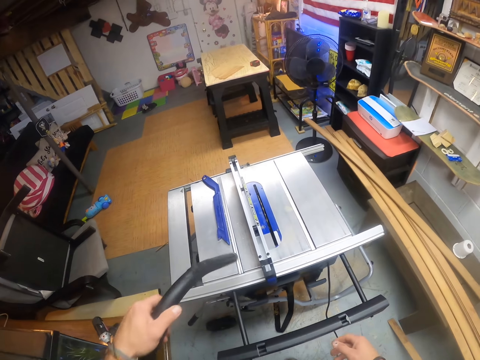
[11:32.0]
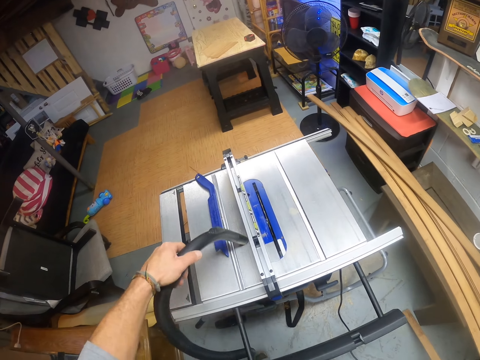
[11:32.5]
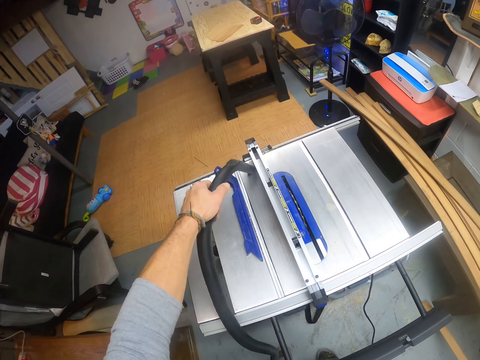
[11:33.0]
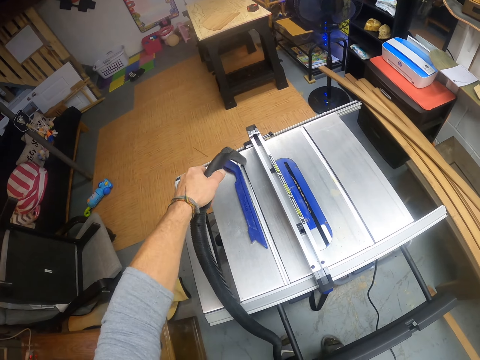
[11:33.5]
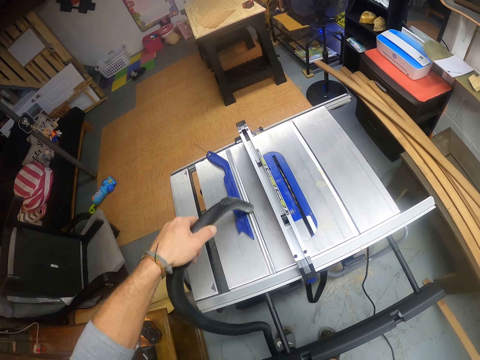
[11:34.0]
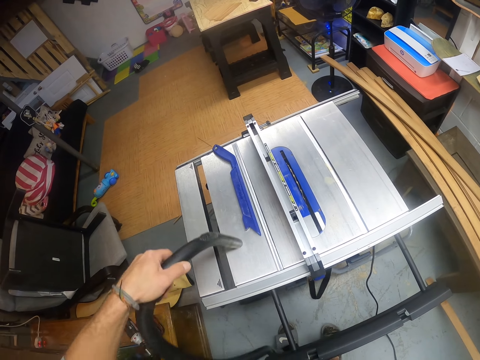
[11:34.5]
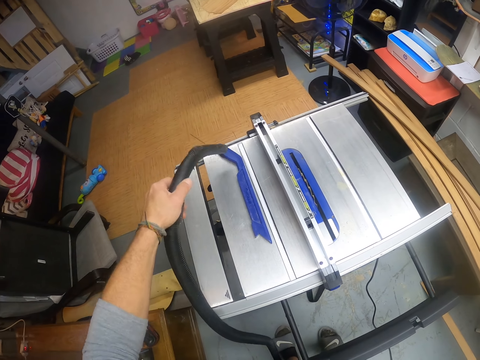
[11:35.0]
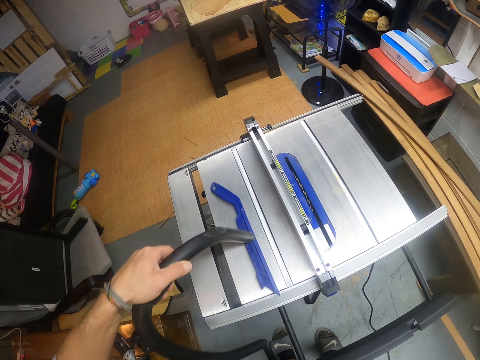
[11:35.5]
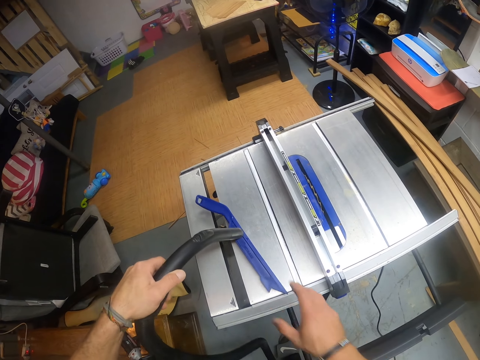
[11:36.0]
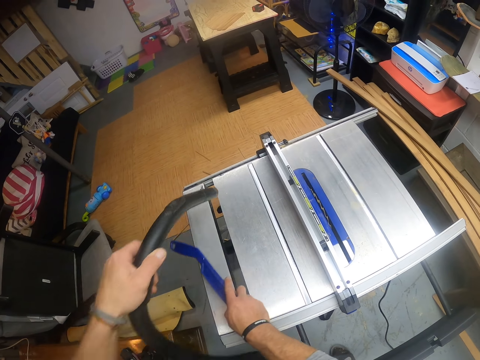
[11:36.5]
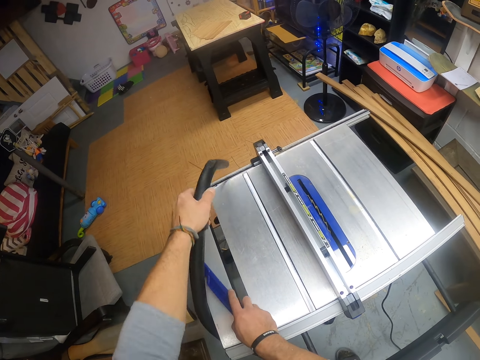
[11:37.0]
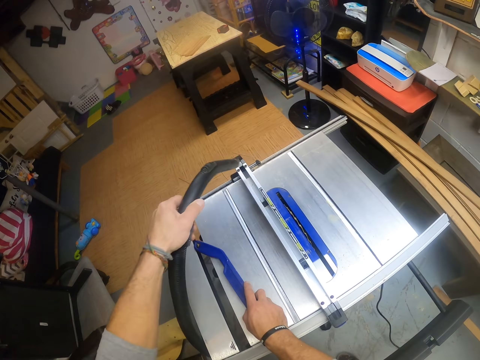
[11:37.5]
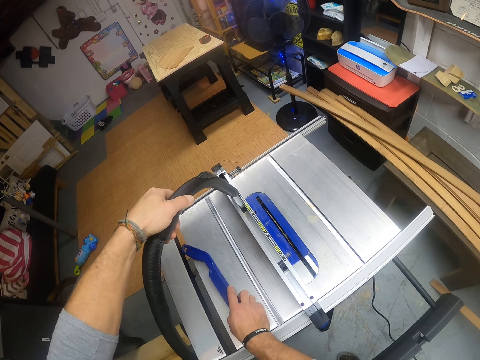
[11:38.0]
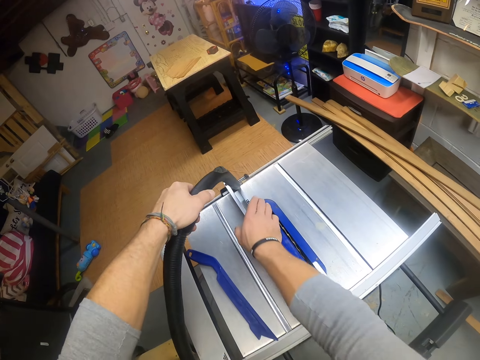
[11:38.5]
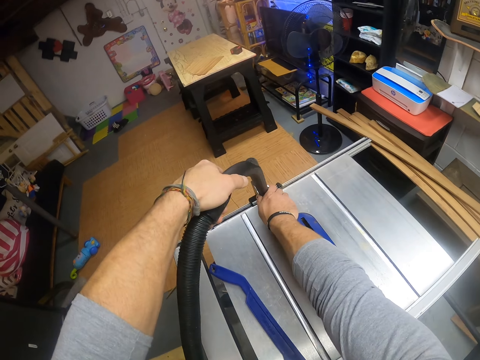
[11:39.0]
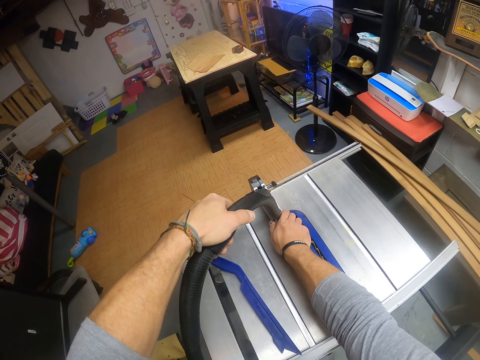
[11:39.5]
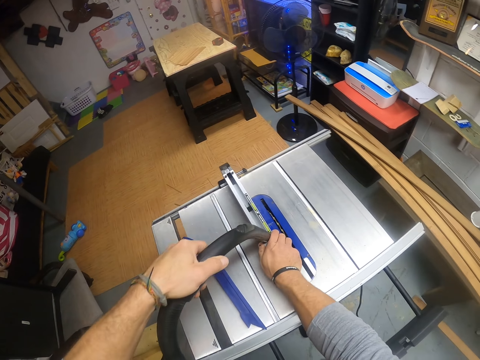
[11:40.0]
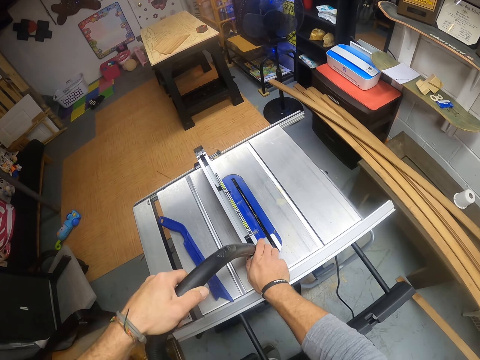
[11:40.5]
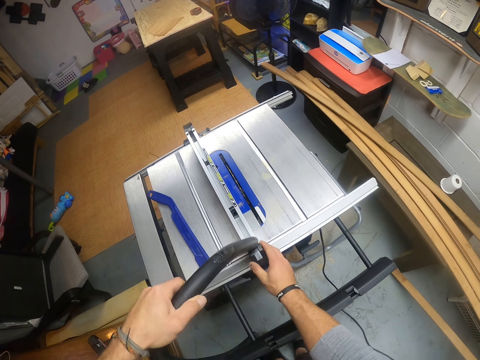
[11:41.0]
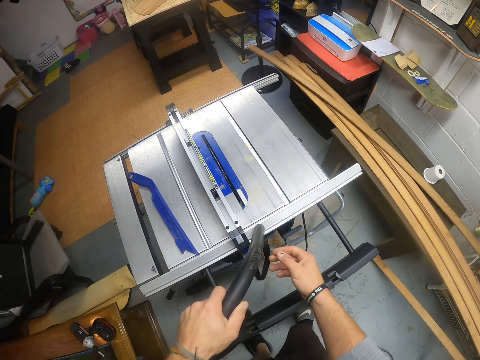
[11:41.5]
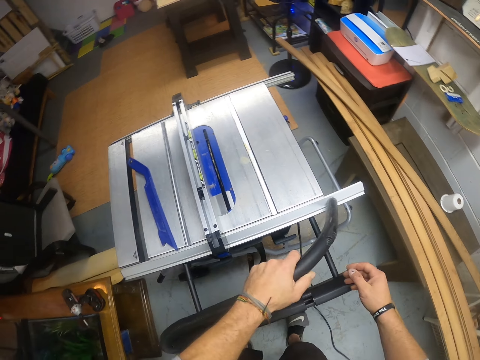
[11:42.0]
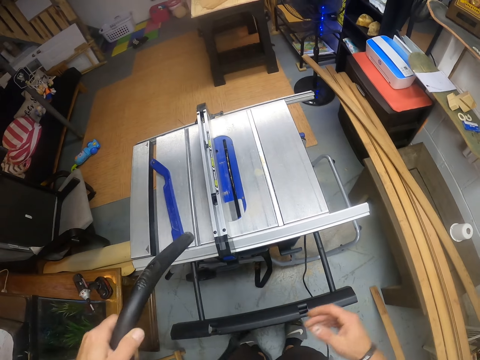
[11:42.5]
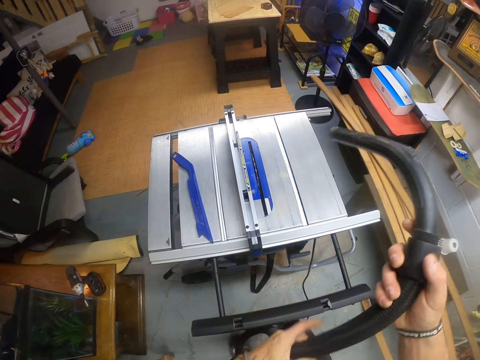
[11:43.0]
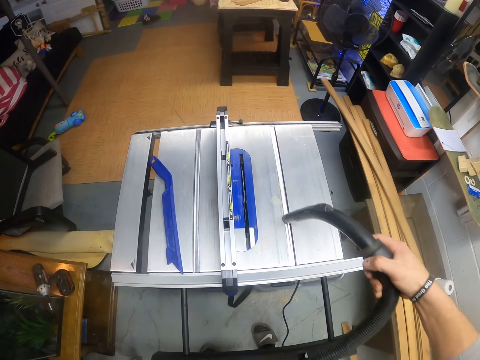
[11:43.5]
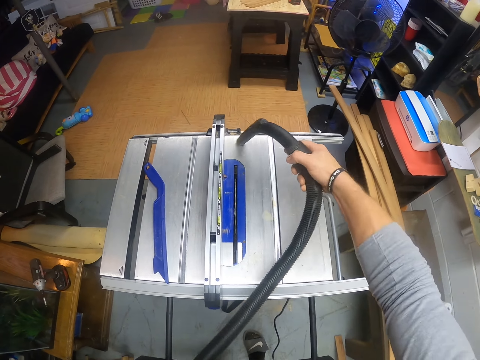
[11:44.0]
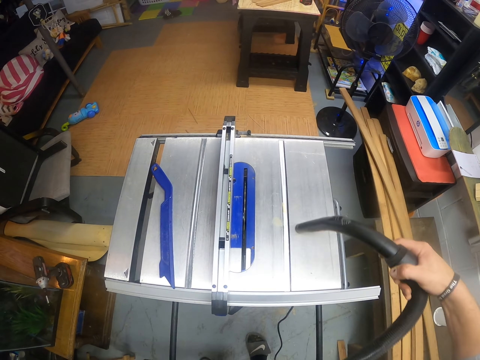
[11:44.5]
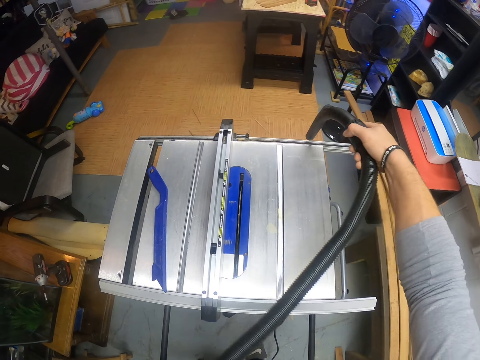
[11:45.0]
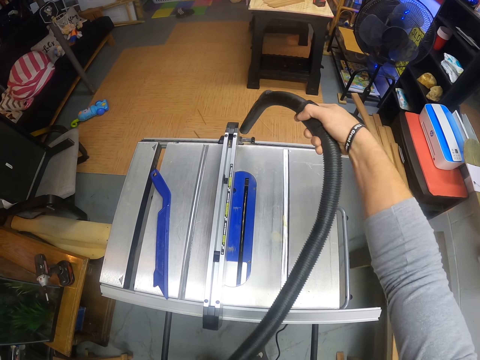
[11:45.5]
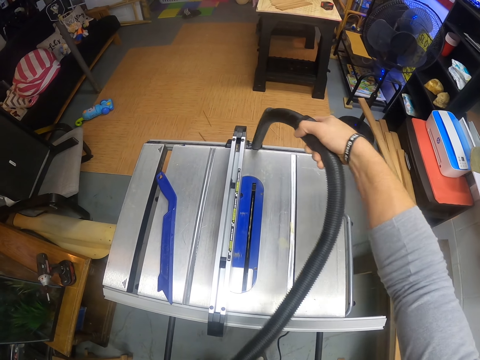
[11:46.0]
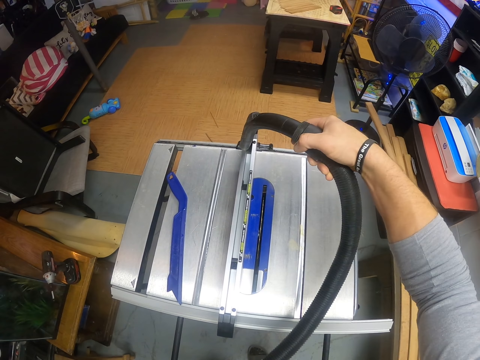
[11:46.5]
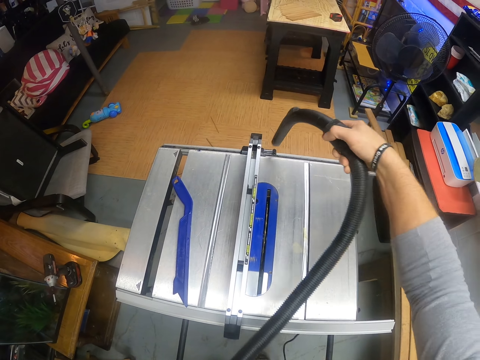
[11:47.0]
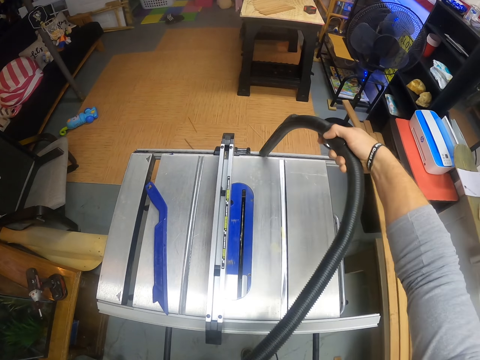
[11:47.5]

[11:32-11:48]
The camera wearer vacuums the table saw with the vacuum cleaner hose in his left hand. He removes the wood push stick from the vacuum cleaner hose with his right hand. He drops the push stick on the table saw with his right hand. He vacuums the table saw with the vacuum cleaner hose in both hands. He holds a vacuum pipe with both hands. He vacuums the table saw with the vacuum cleaner hose in his left hand. He passes the vacuum cleaner hose from his left hand to his right hand. He vacuums the table saw with the vacuum cleaner hose in his right hand. He holds the vacuum pipe with his right hand.

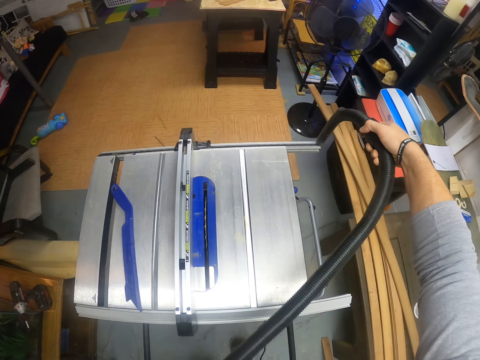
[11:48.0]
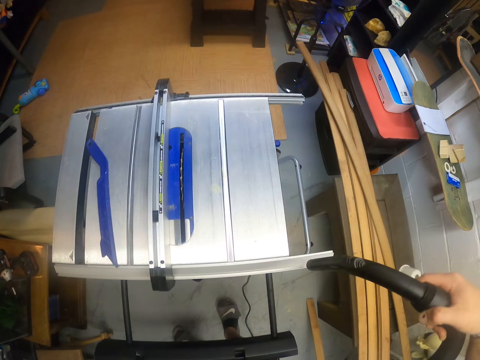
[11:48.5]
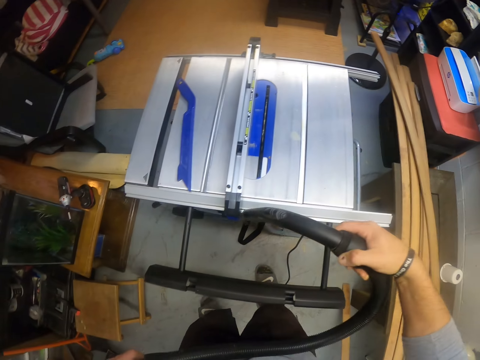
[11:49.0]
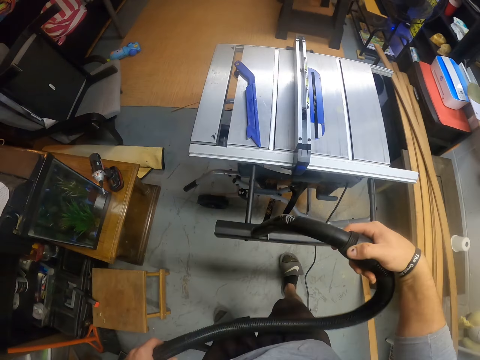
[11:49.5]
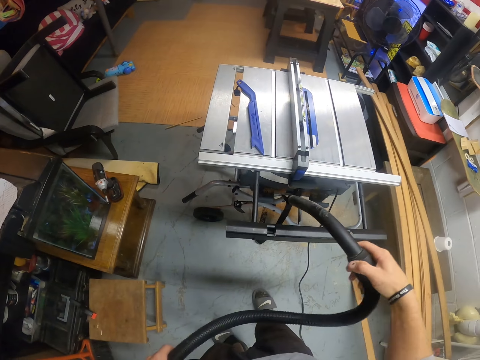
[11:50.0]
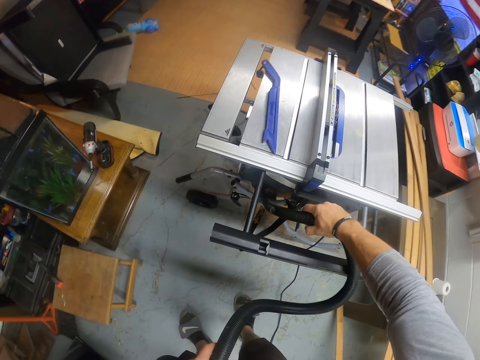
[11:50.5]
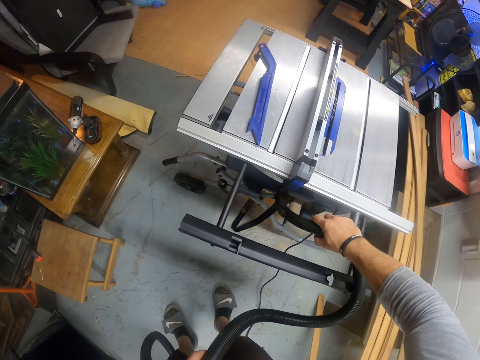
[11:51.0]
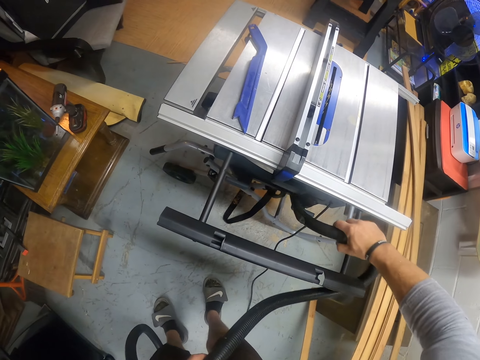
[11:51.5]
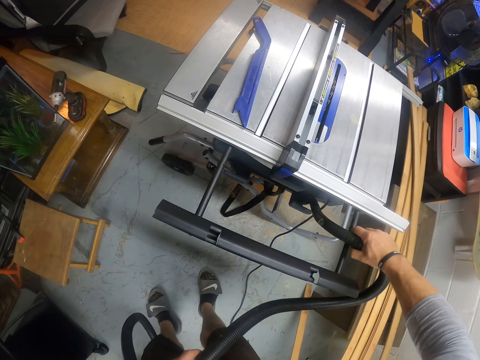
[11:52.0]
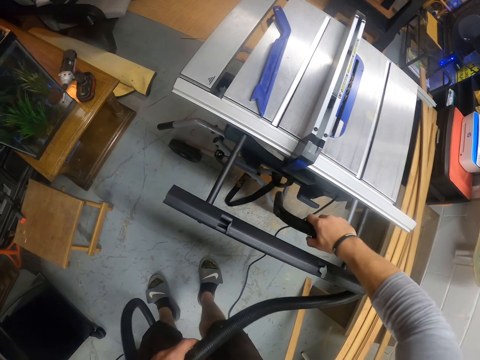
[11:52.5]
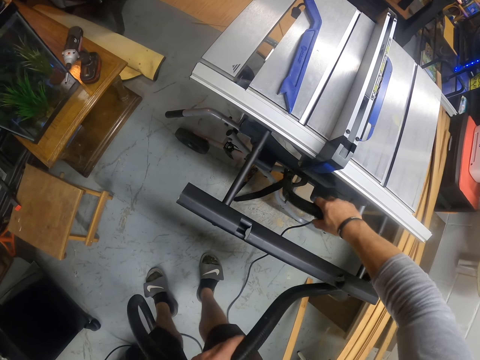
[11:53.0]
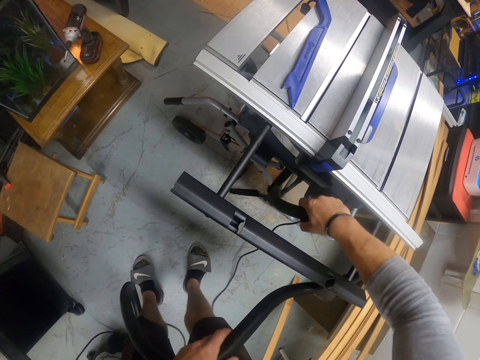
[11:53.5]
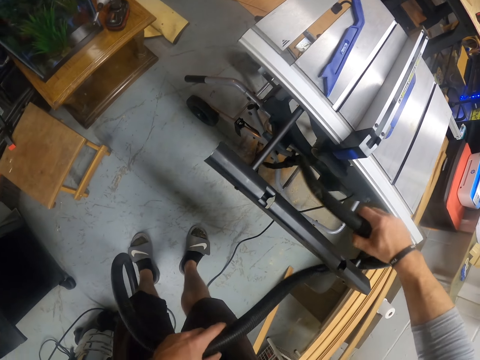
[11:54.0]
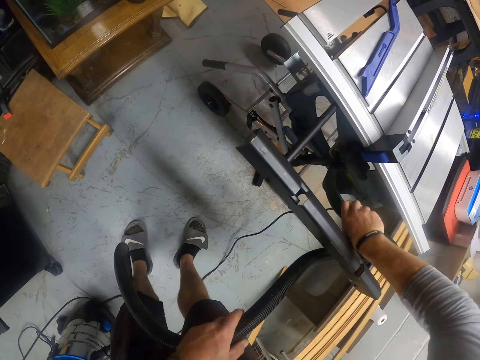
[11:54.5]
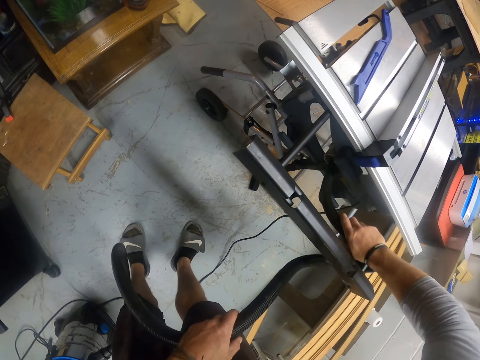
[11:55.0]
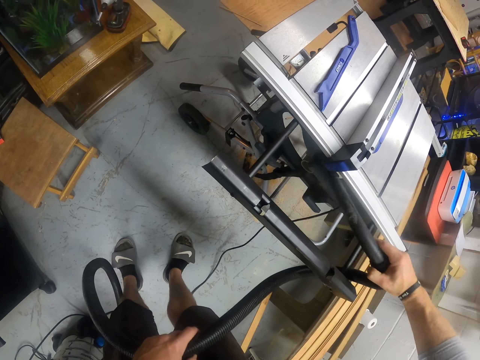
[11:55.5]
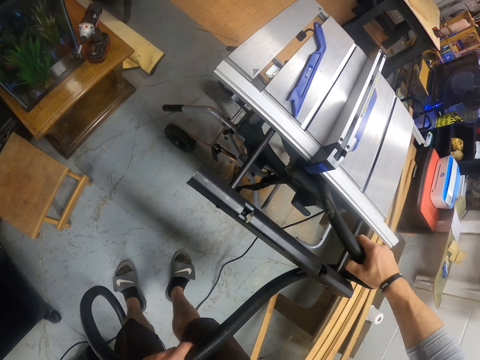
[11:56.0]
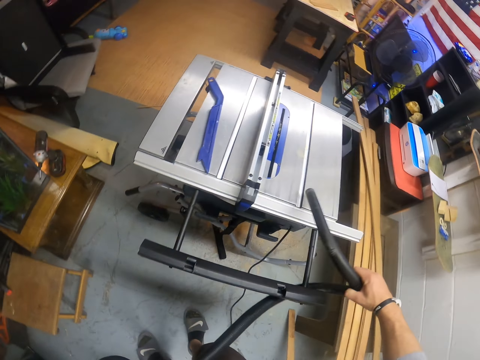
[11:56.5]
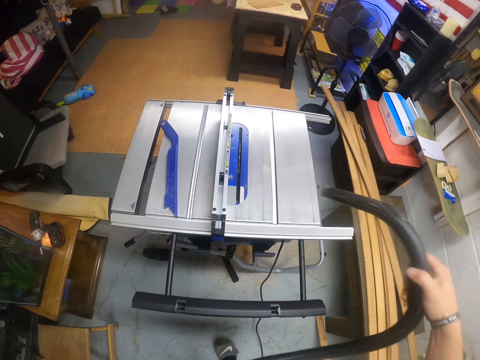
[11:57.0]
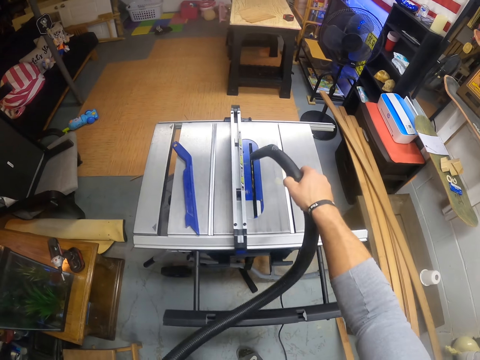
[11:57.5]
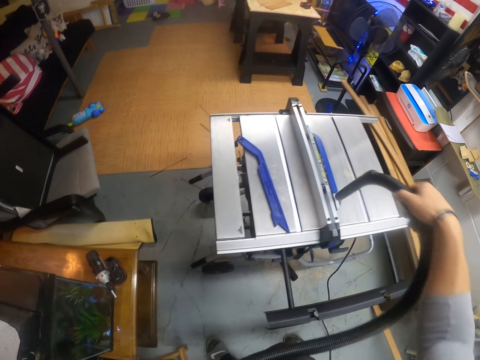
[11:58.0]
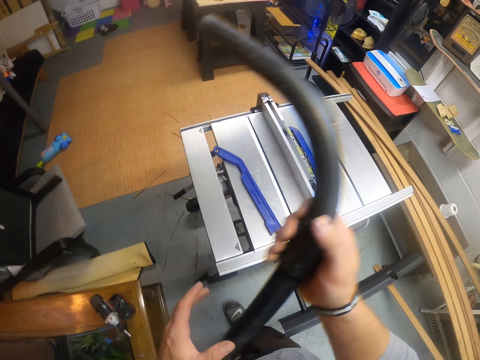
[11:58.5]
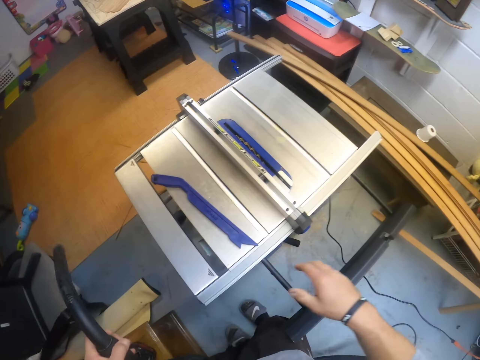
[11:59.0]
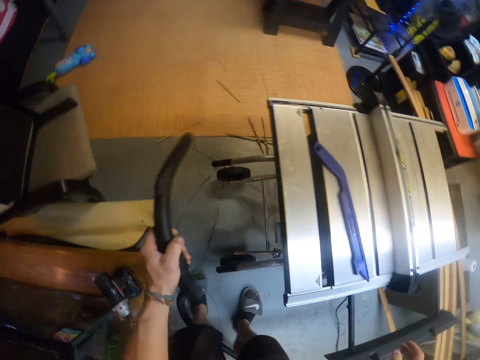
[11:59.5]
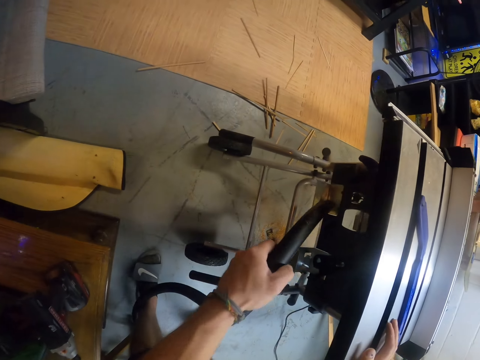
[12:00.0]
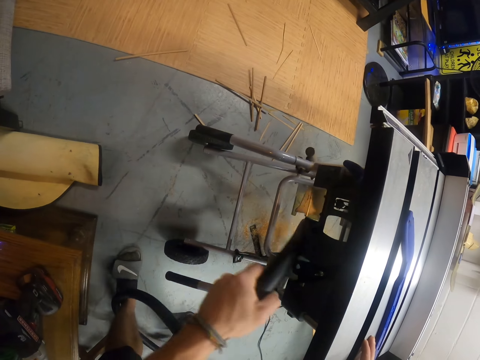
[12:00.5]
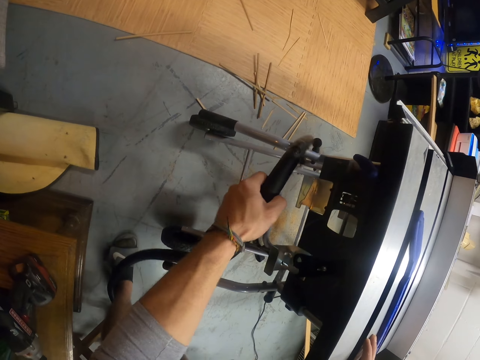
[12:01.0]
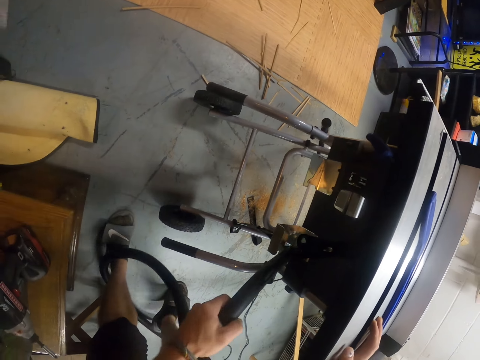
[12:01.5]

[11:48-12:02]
The camera wearer vacuums under a table saw. He passes the vacuum cleaner hose from his right hand to his left hand. He holds a vacuum pipe with his left hand. He vacuums under the table saw with the vacuum cleaner hose in his left hand.
